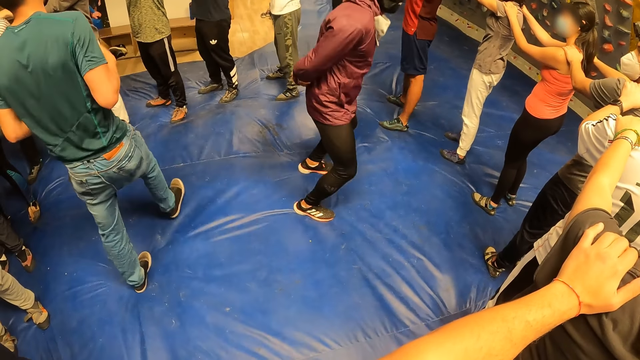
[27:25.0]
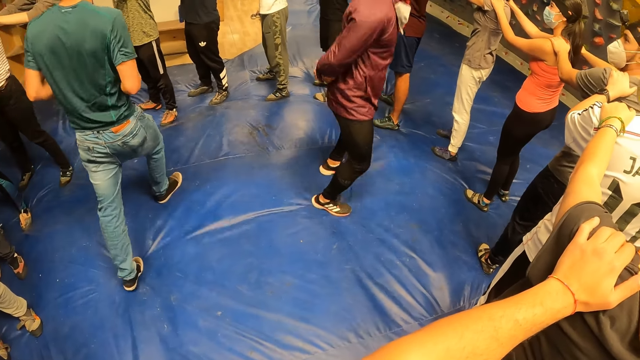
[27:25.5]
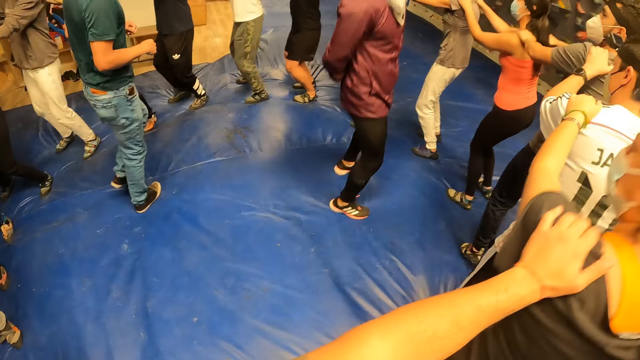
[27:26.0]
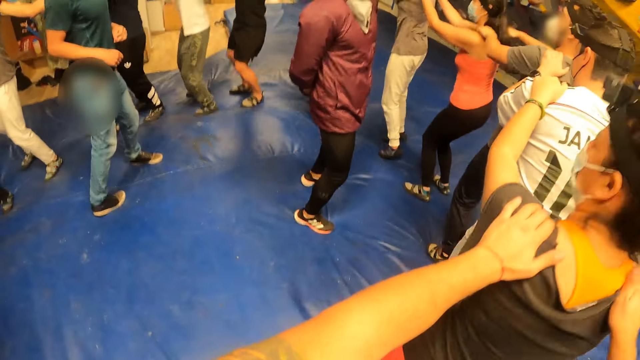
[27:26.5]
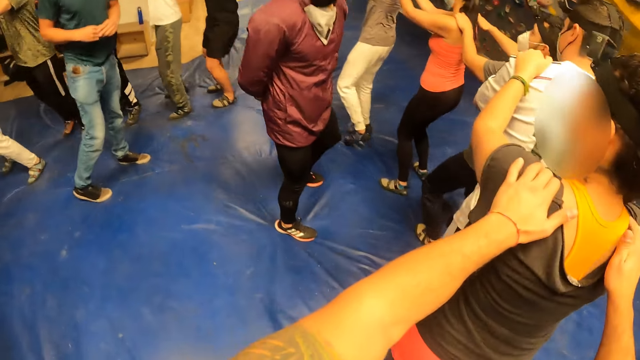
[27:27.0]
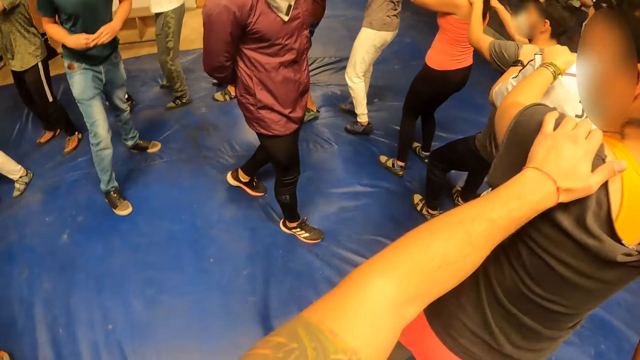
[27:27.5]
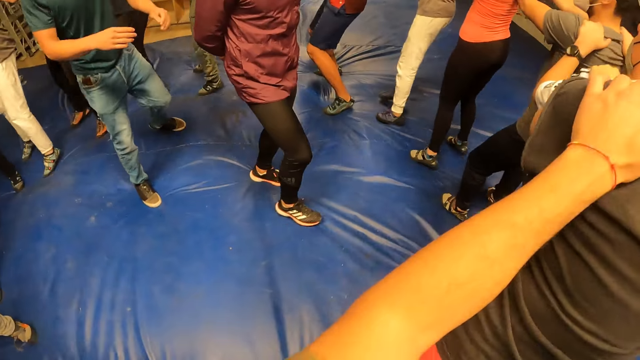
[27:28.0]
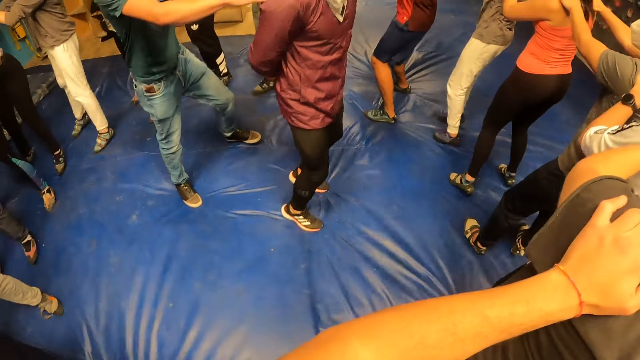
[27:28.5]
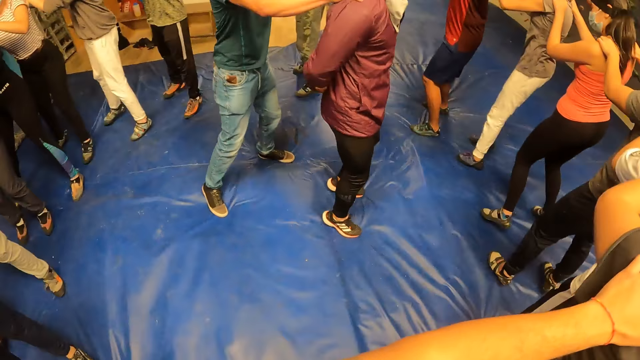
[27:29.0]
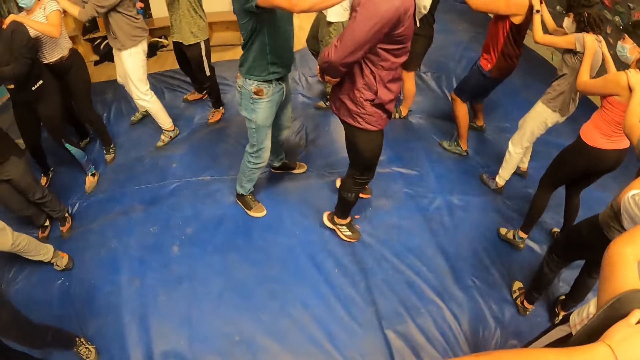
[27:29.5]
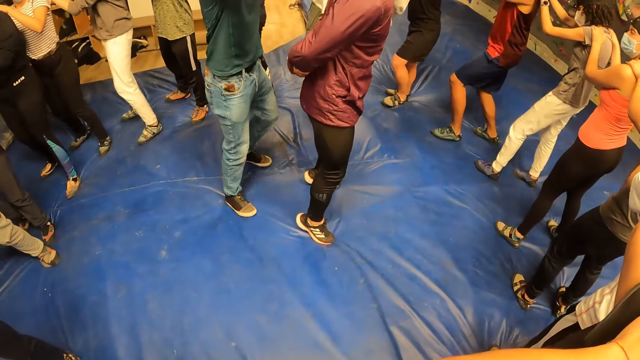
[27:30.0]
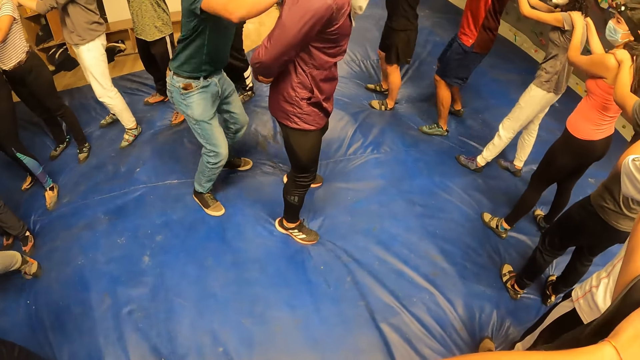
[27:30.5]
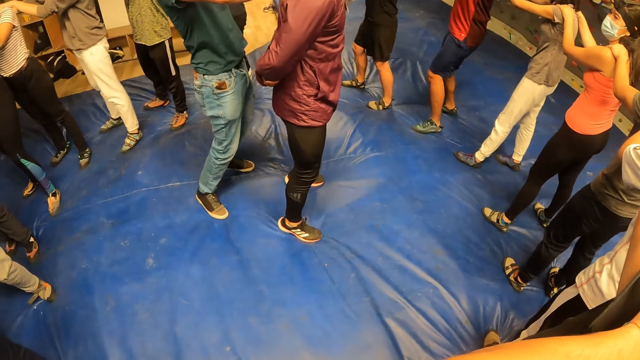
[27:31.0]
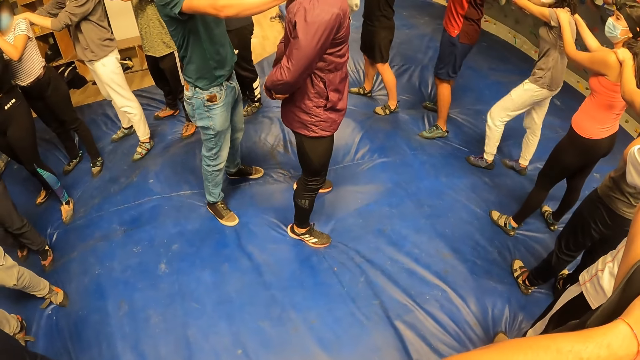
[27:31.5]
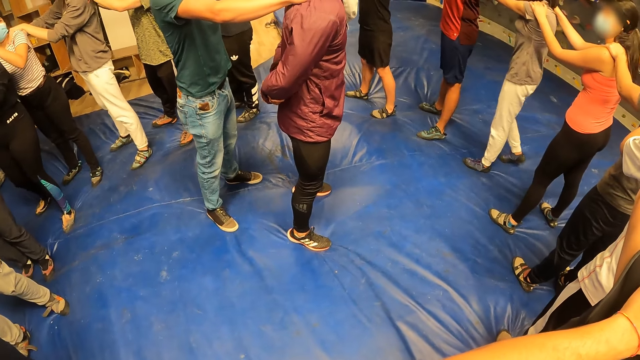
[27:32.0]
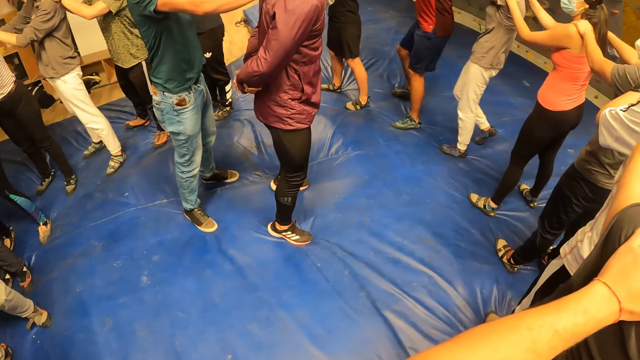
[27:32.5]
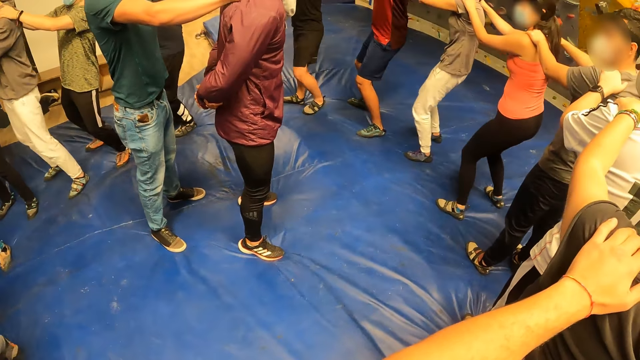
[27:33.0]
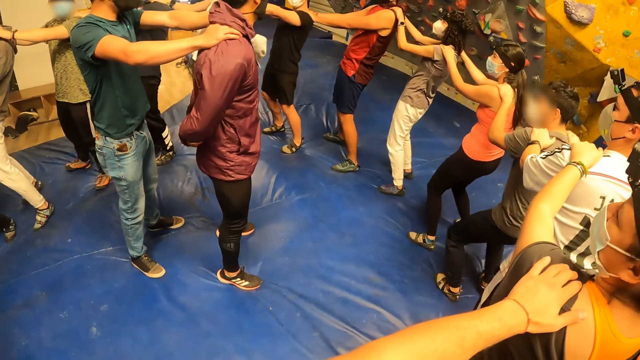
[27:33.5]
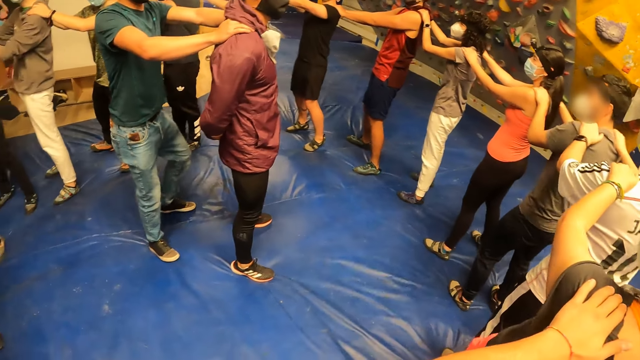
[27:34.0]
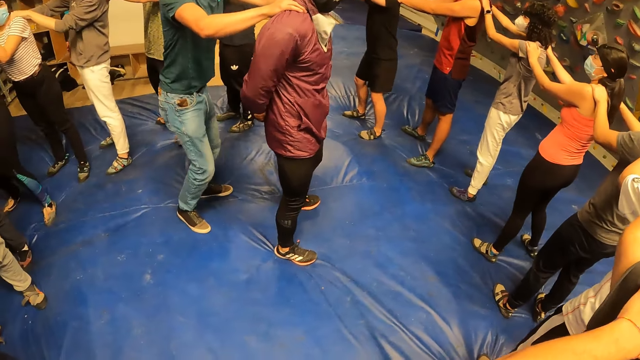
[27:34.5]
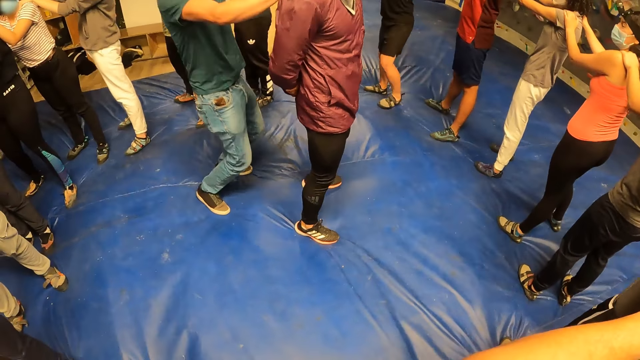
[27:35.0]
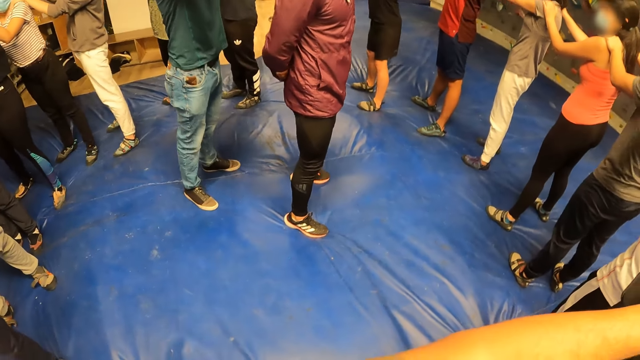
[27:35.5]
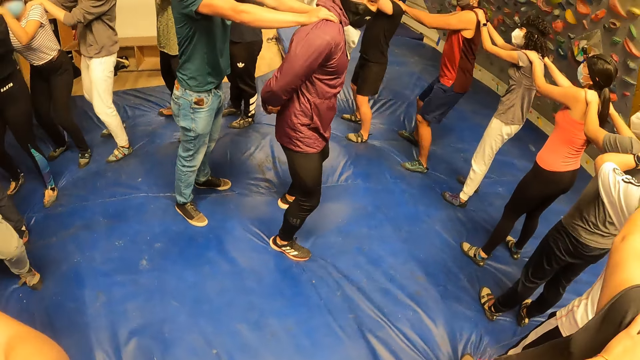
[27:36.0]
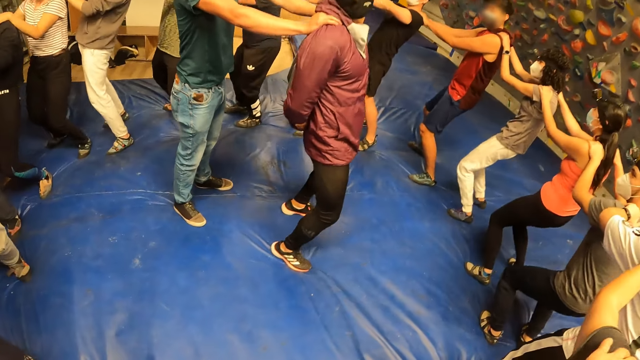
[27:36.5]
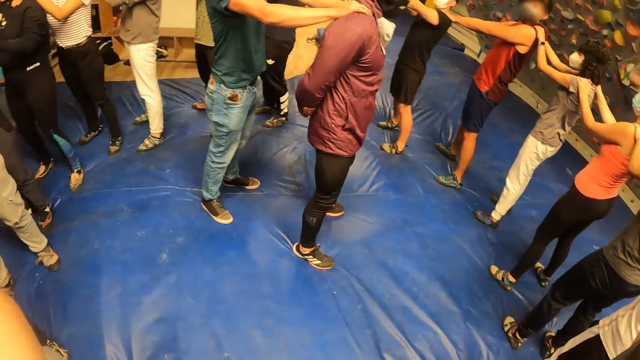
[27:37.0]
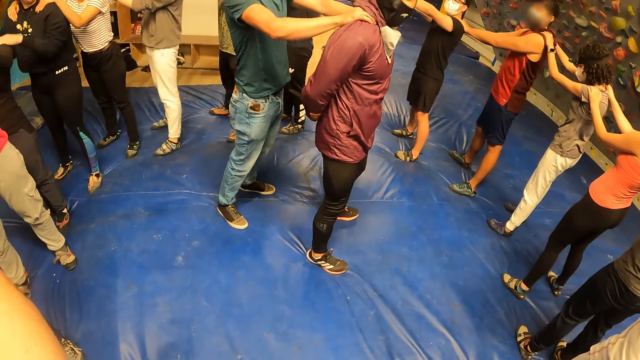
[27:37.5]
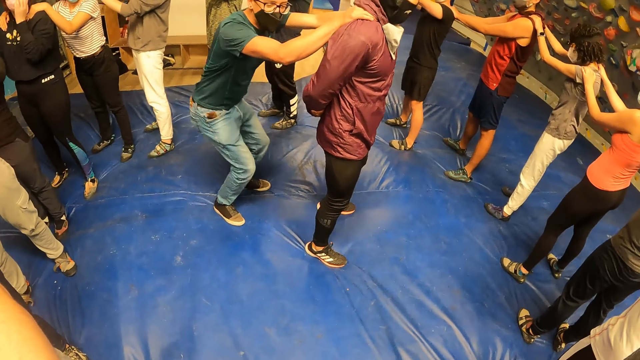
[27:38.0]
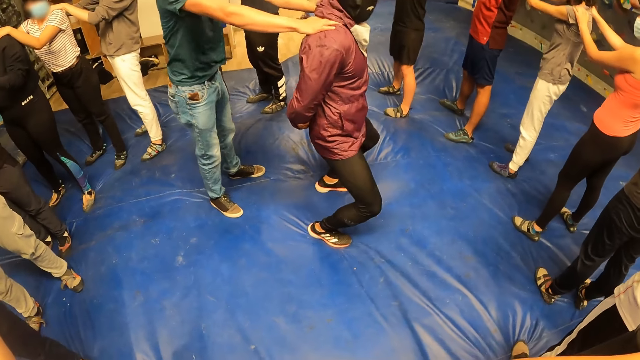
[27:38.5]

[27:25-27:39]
A man jumps up and forward. The camera wearer jumps backwards. The instructor places both hands on the man. The instructor exercises. The instructor exercises again.

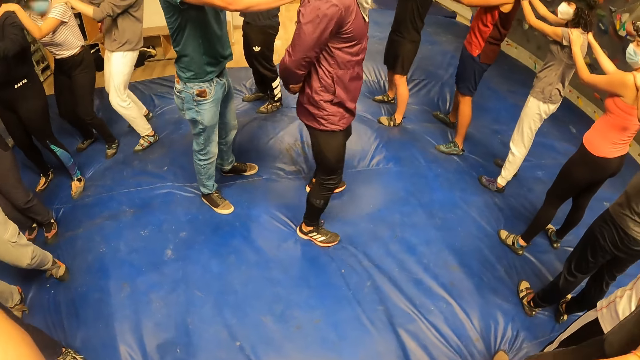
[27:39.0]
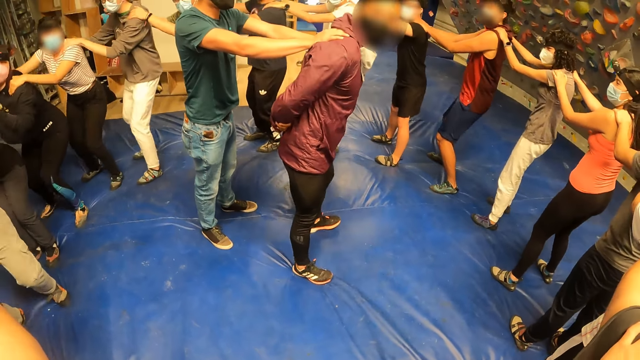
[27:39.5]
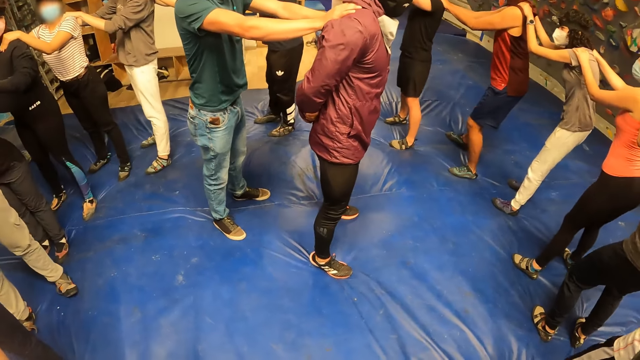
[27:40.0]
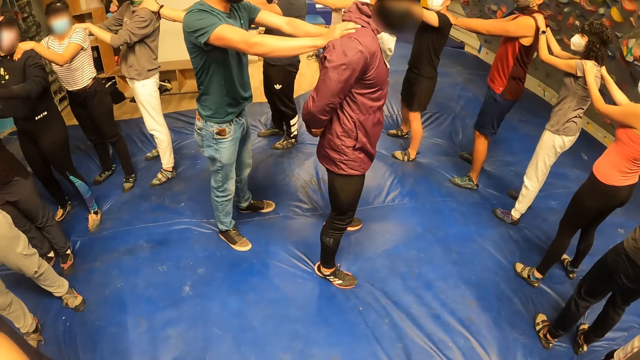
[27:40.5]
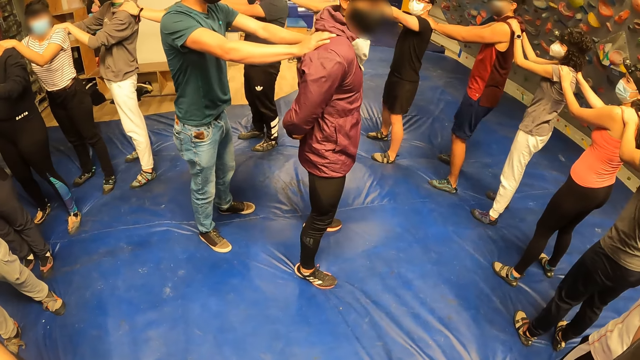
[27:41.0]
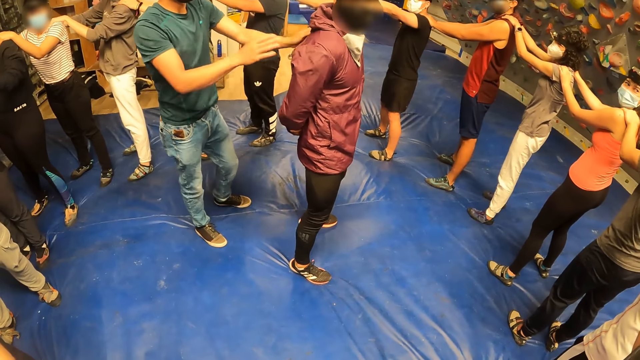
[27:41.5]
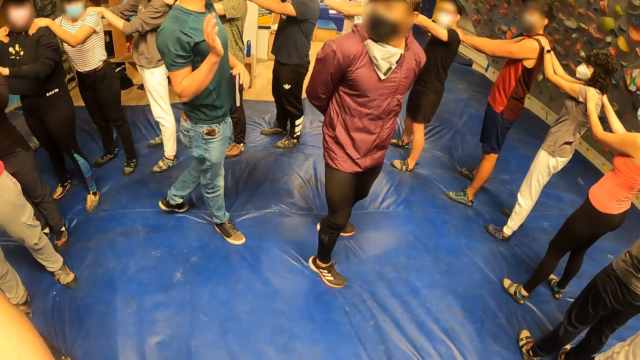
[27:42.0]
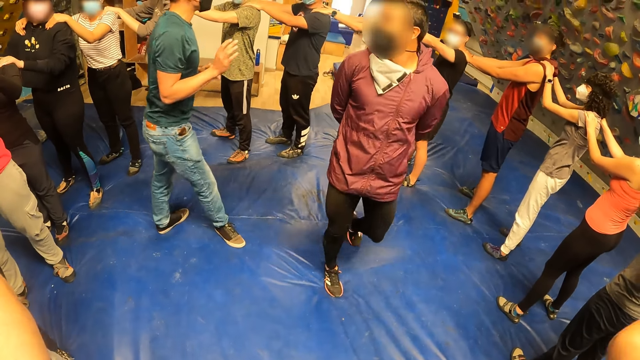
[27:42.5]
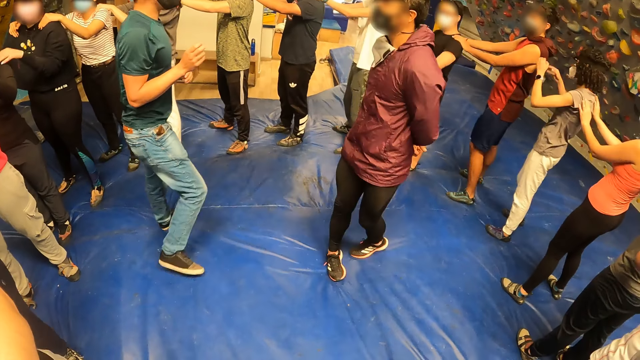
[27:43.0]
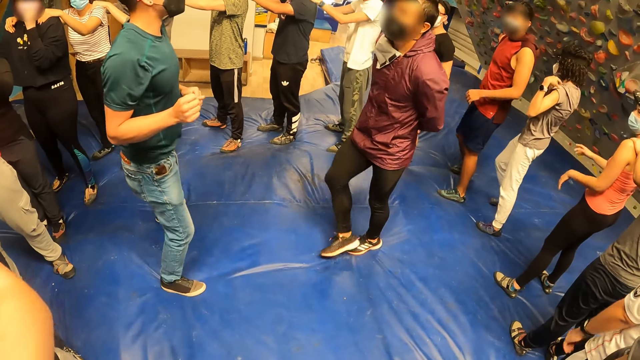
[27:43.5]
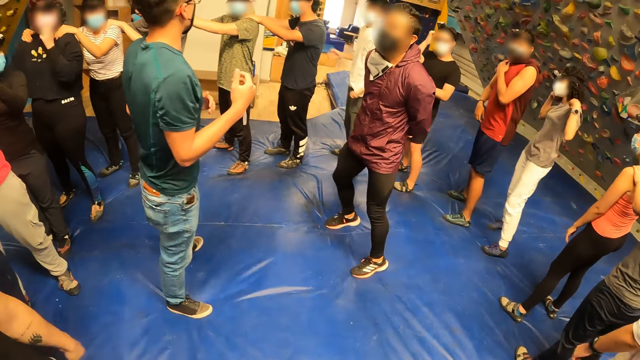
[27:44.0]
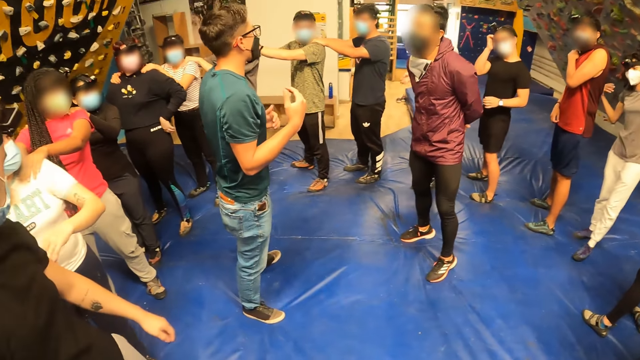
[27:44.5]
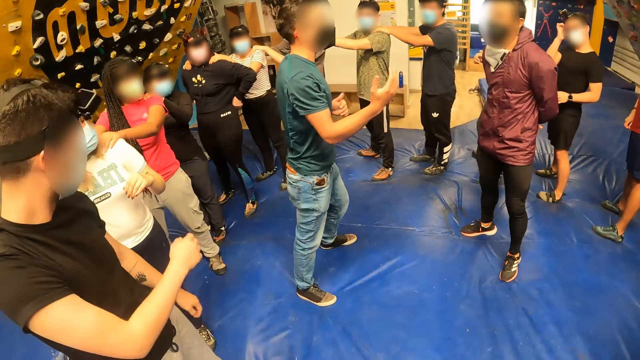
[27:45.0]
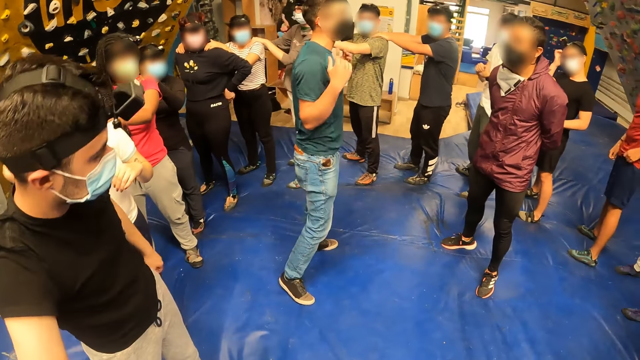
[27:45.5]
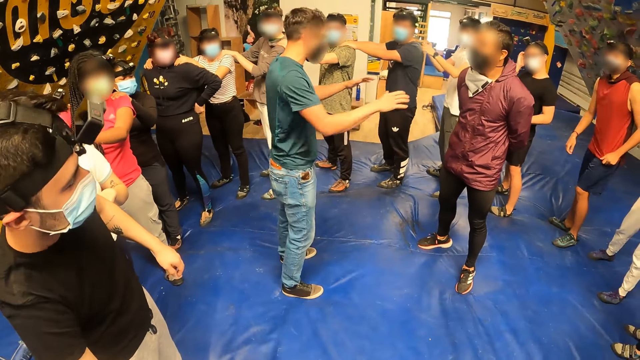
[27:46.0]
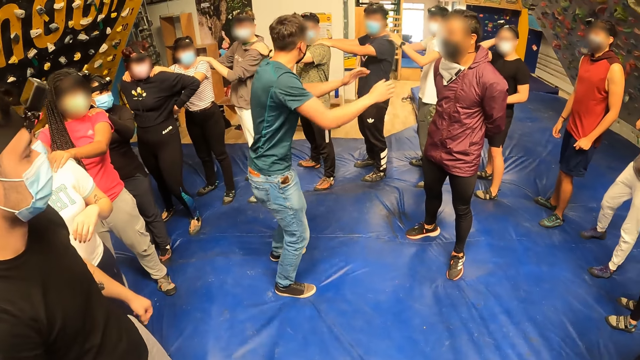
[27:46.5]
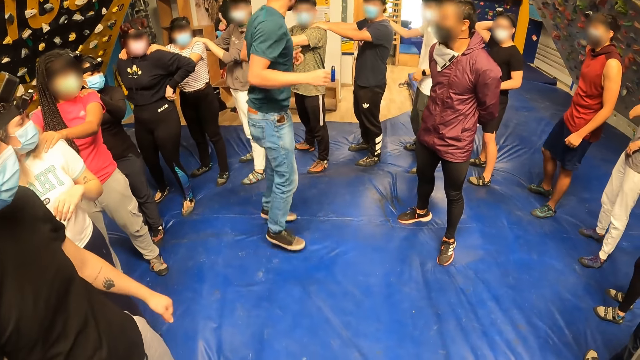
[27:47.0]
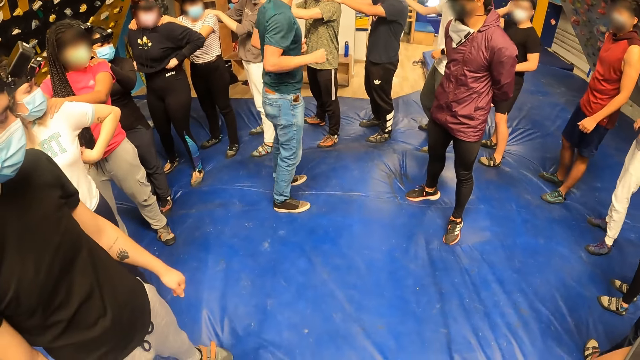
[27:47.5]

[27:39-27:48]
The instructor interacts with the camera wearer and the group of people. The camera wearer looks around. The instructor jumps up.
